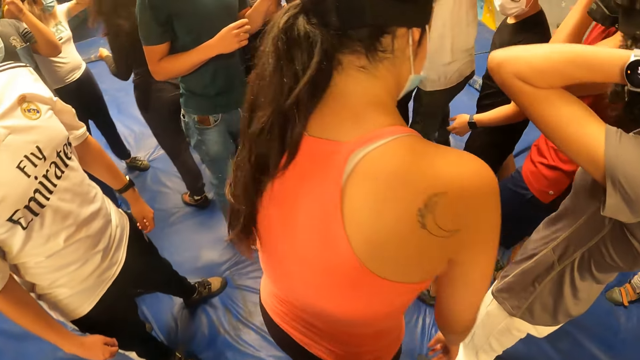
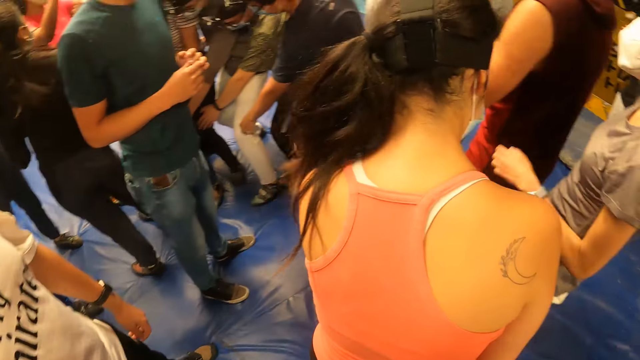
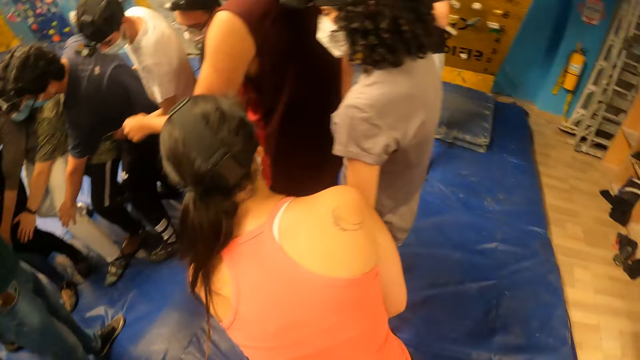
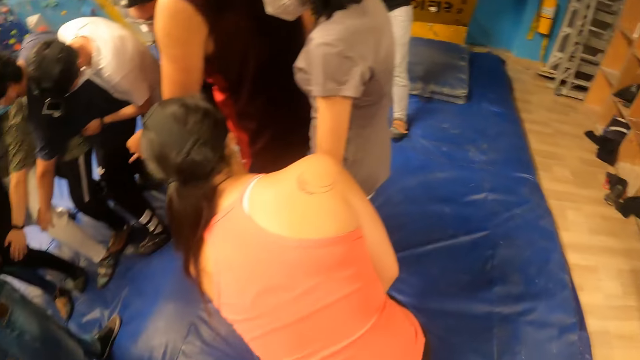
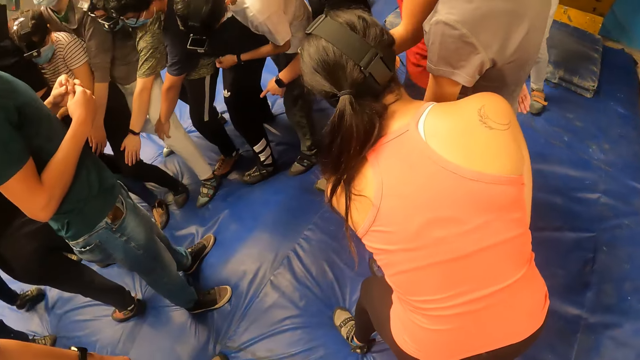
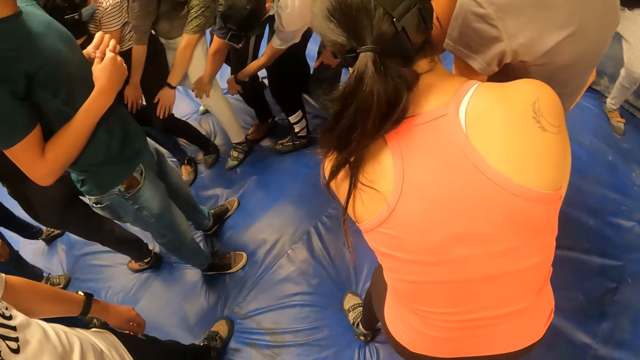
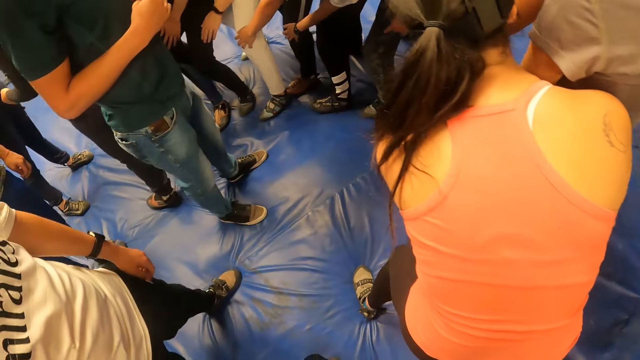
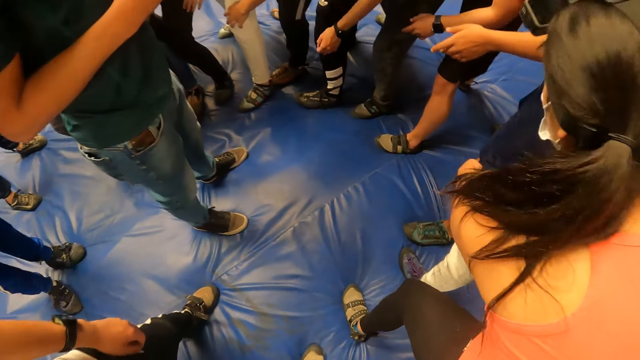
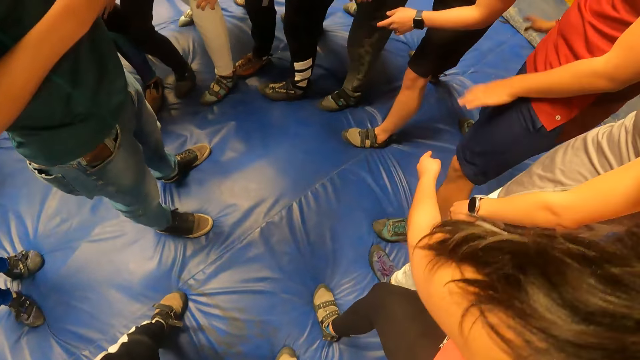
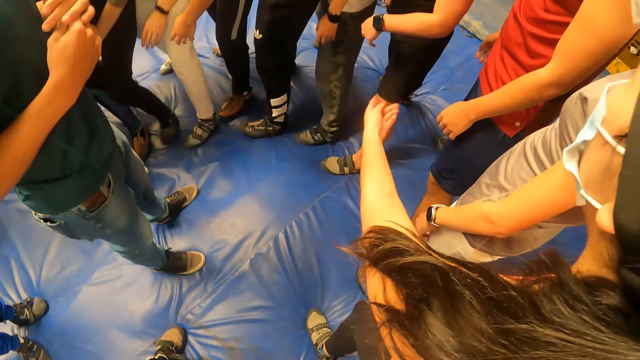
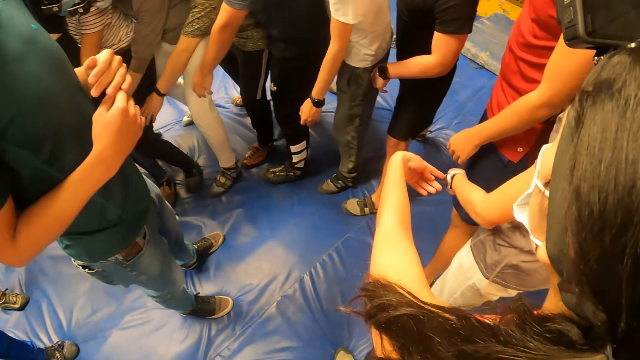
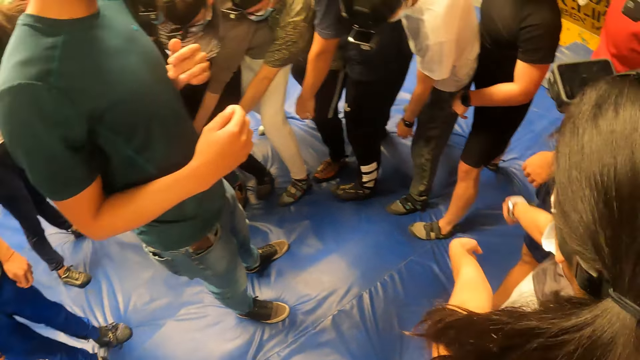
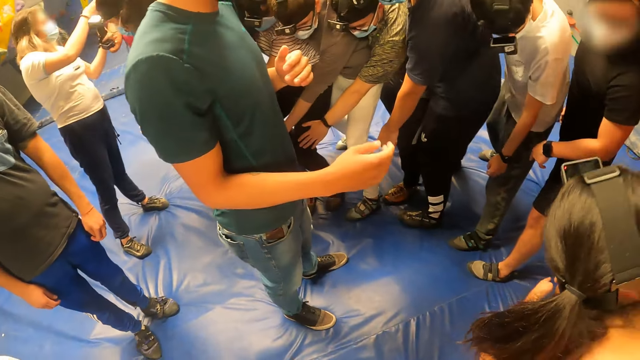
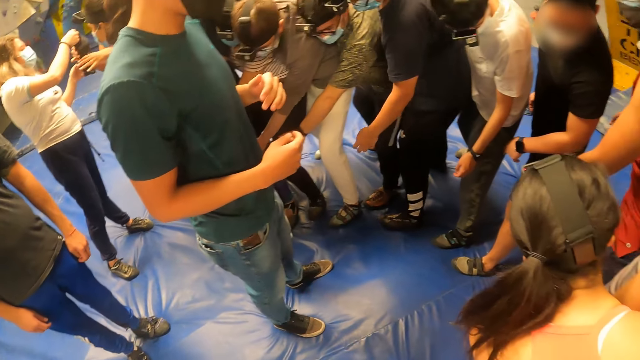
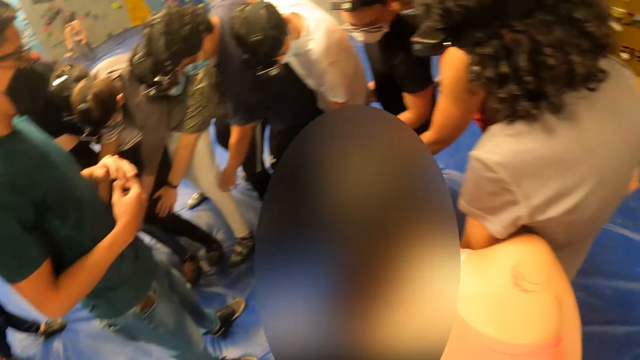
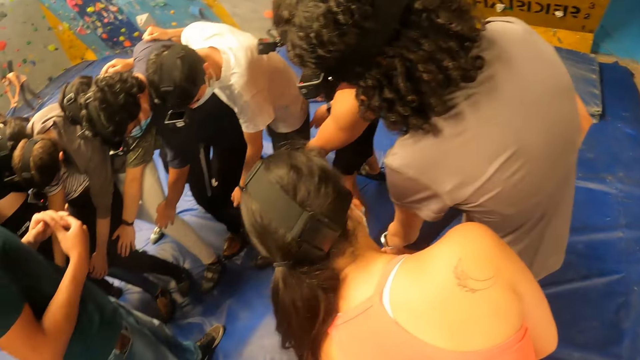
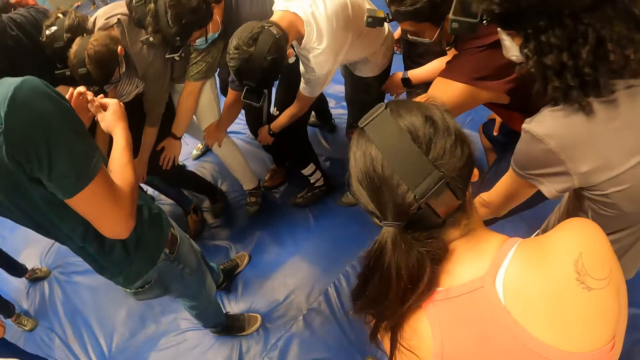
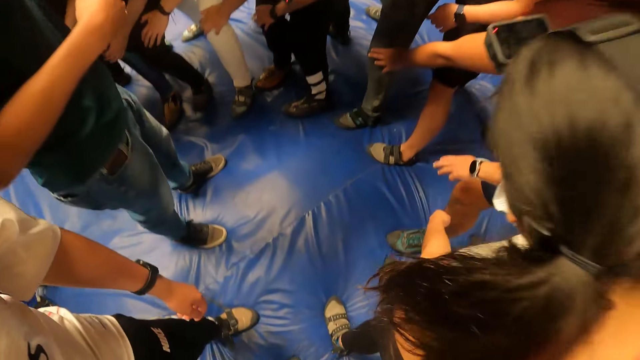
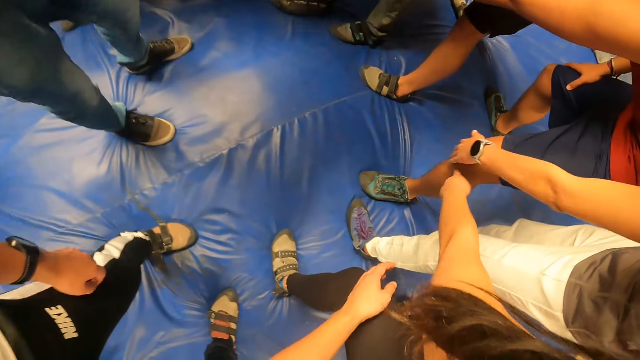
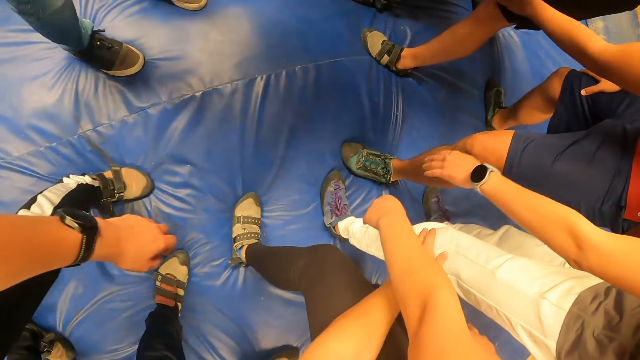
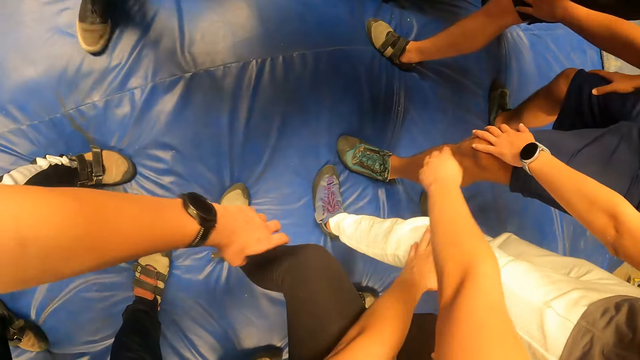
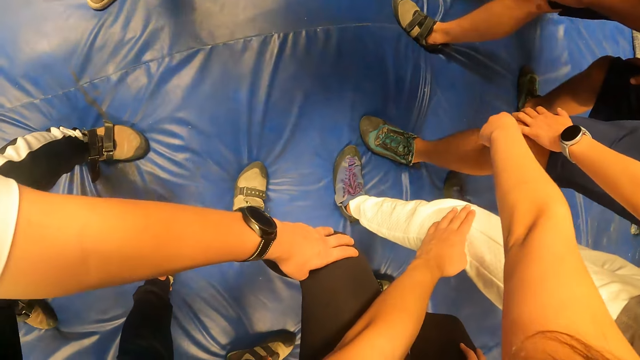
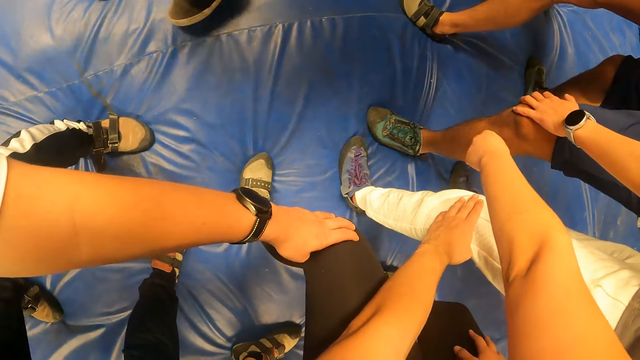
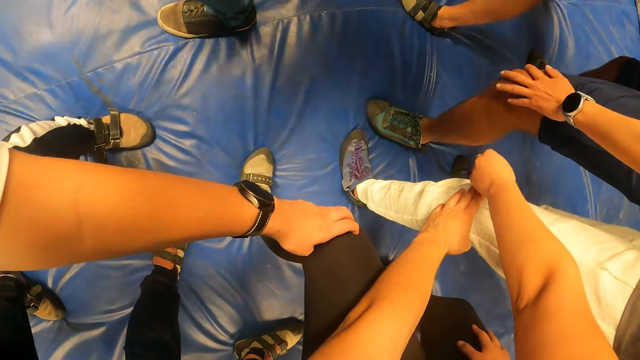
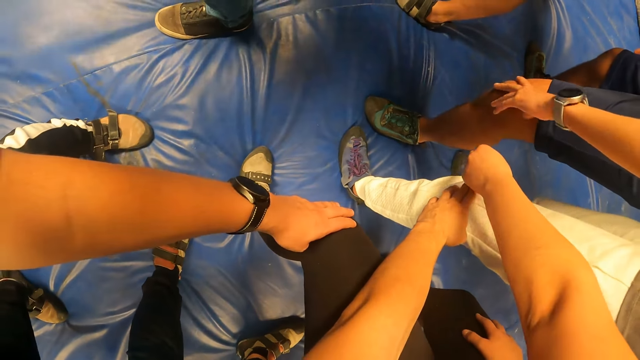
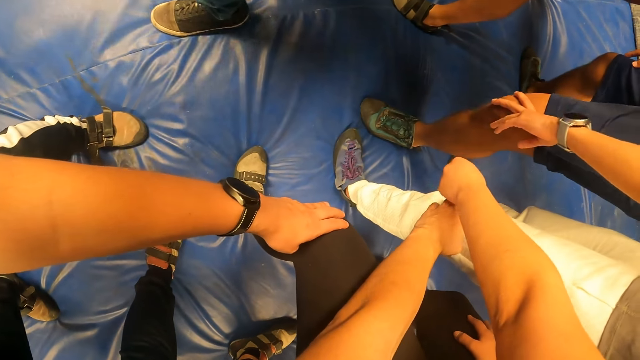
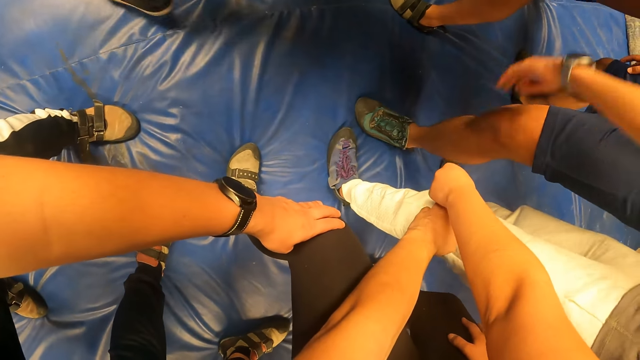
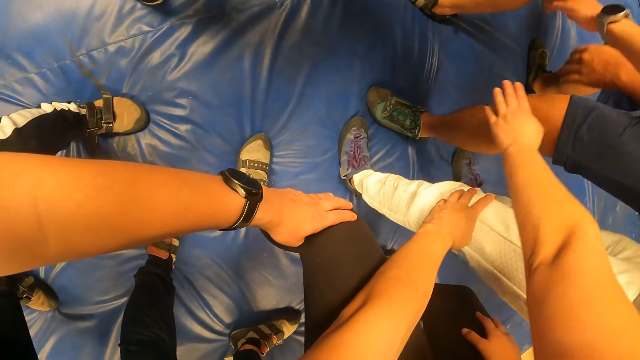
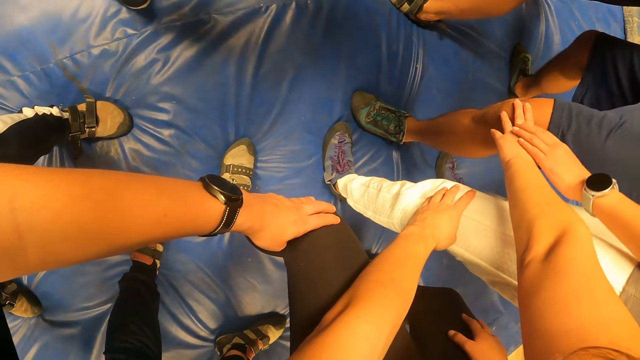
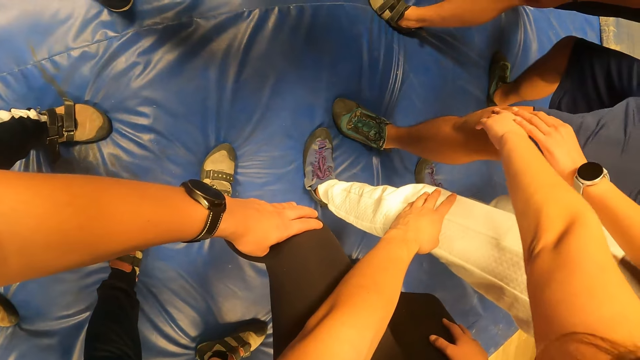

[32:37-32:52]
The camera wearer turns around the activity room. They stare at people's activities. The camera wearer and a group of people touch each other with both hands. The camera wearer holds a man's knee. They bend in the line.

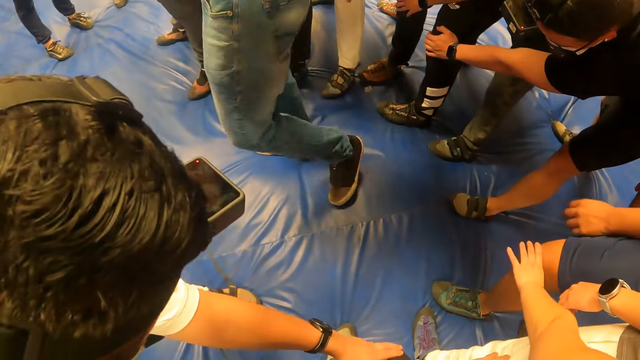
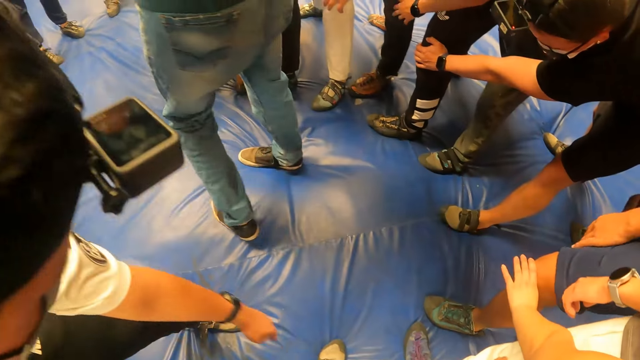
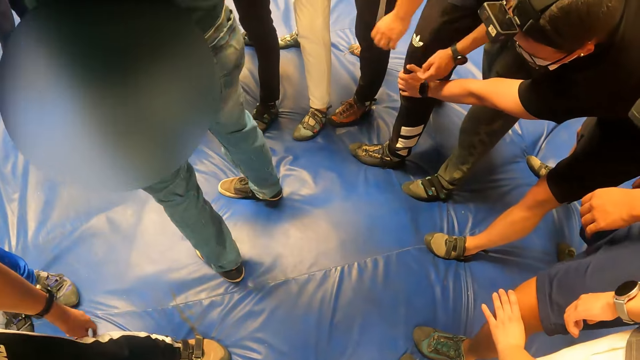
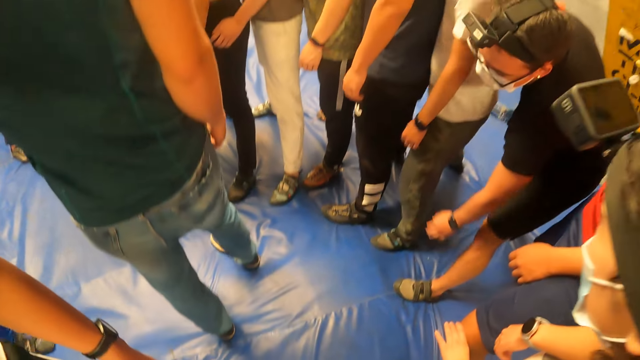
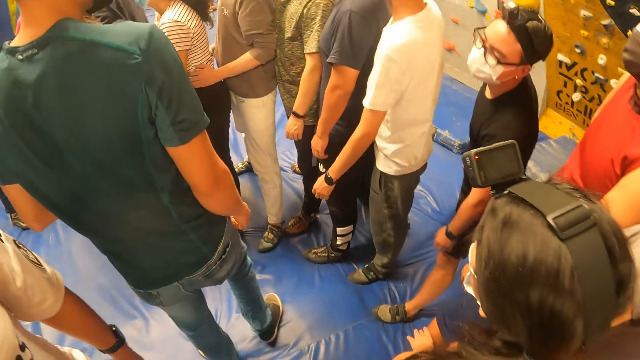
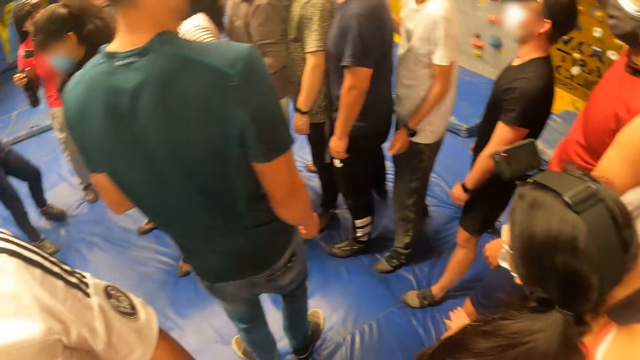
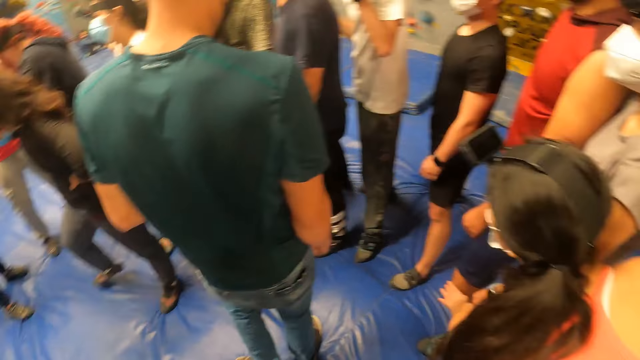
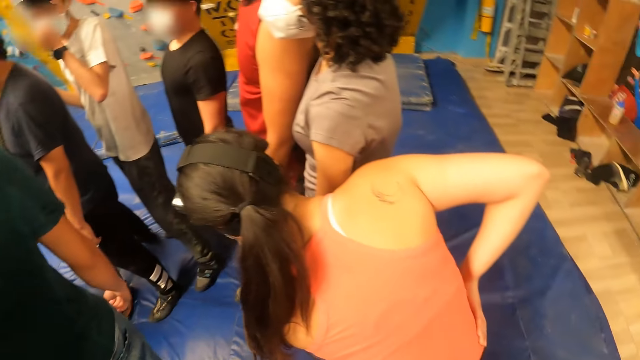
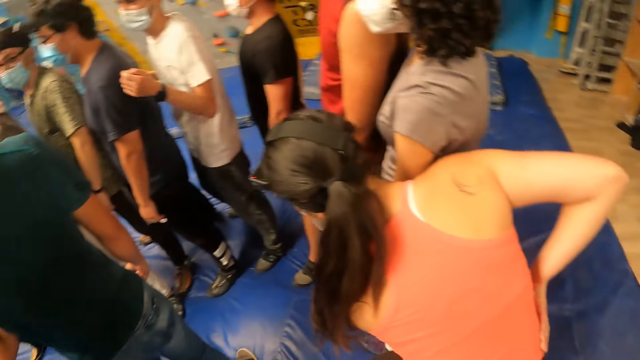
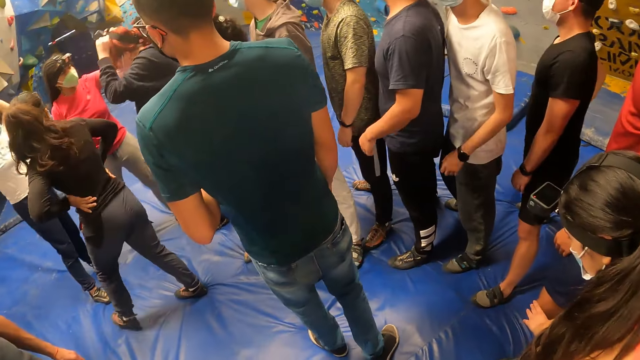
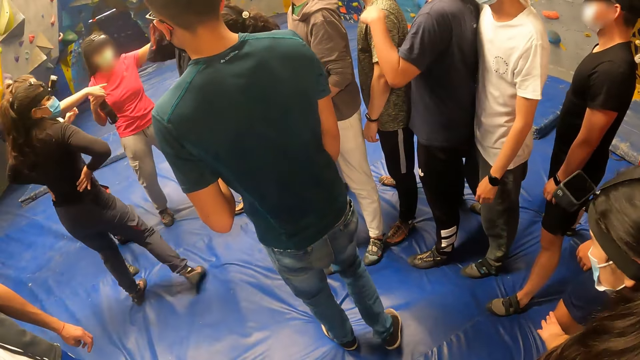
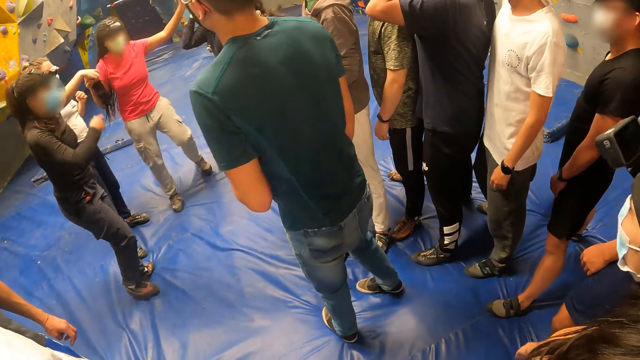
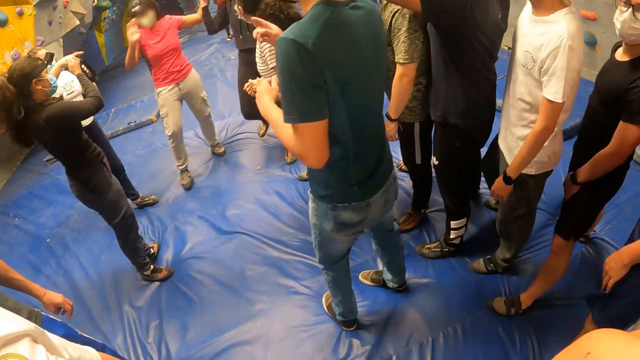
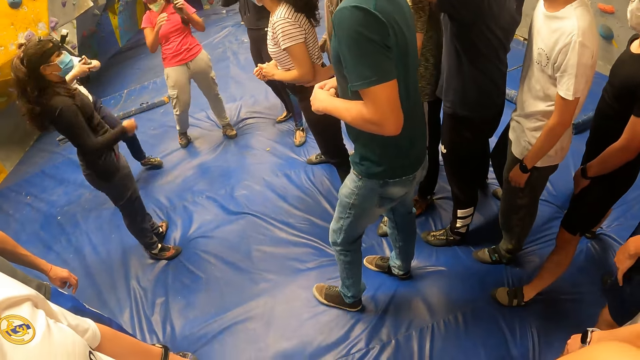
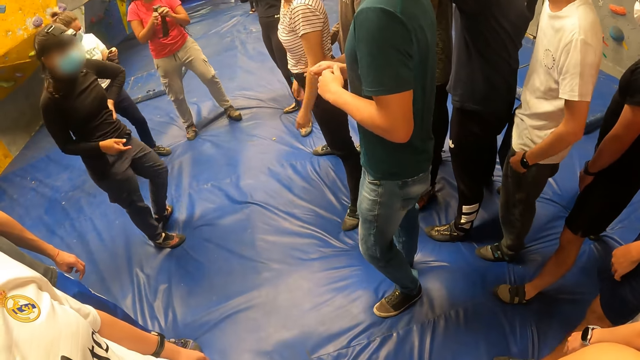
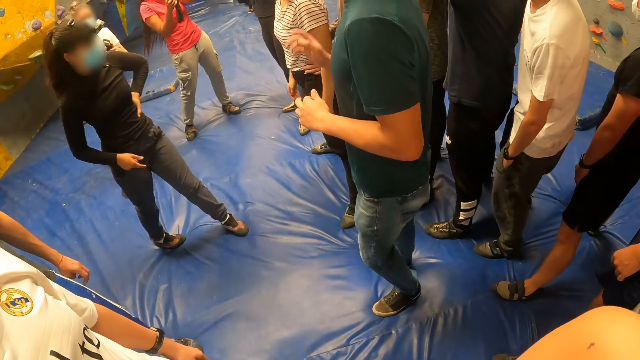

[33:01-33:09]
The camera wearer stands up. They look around the activity room.
